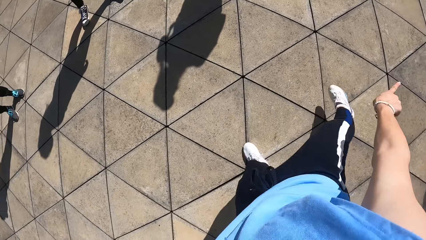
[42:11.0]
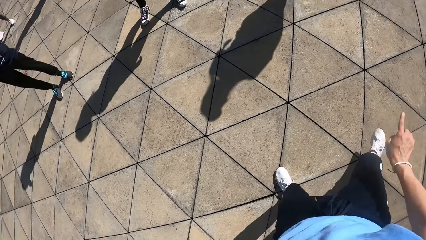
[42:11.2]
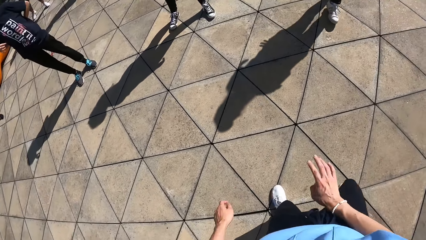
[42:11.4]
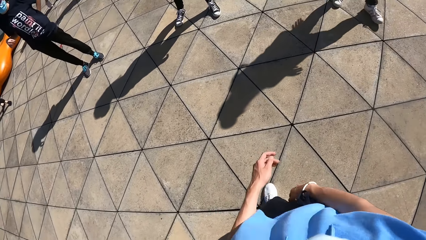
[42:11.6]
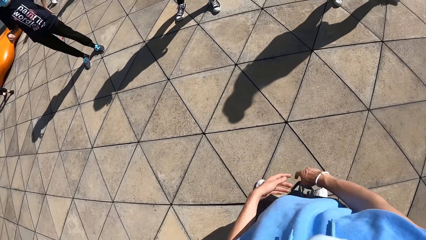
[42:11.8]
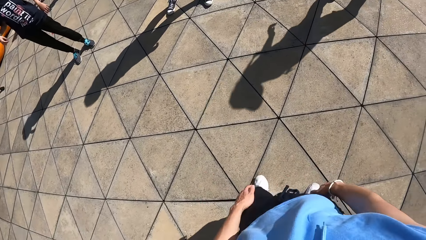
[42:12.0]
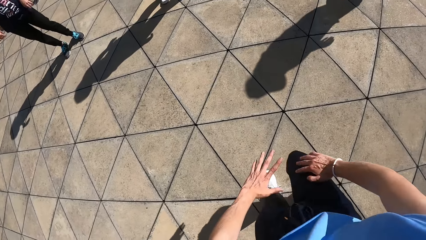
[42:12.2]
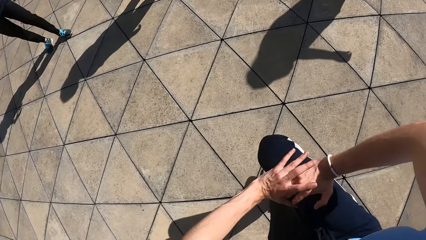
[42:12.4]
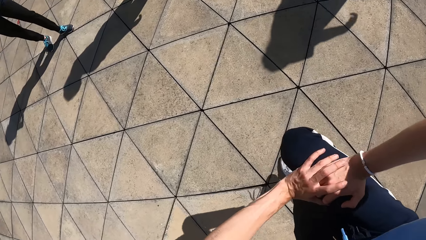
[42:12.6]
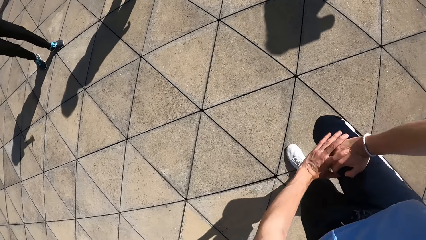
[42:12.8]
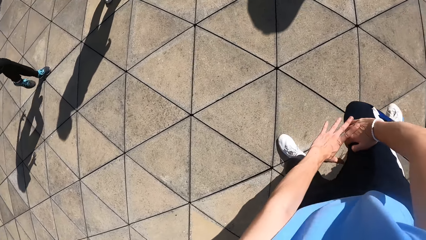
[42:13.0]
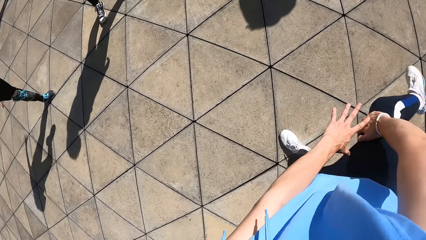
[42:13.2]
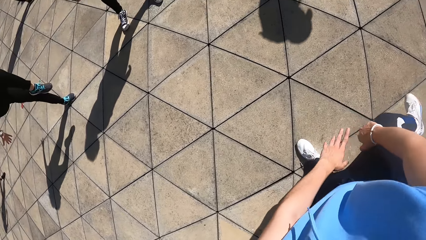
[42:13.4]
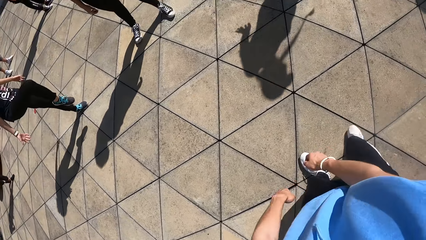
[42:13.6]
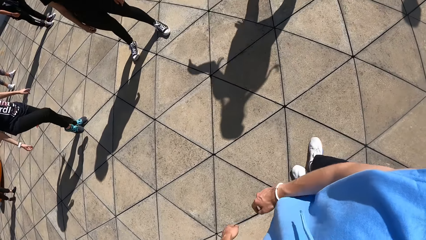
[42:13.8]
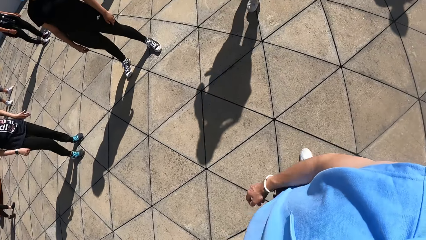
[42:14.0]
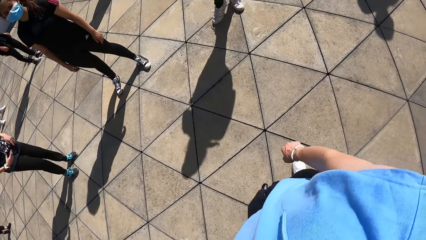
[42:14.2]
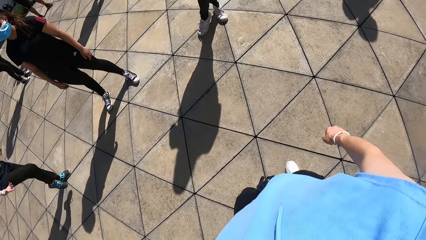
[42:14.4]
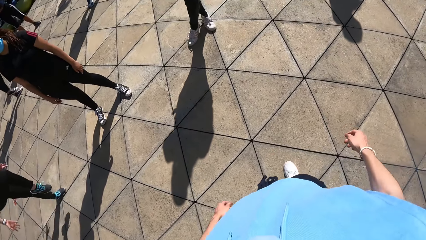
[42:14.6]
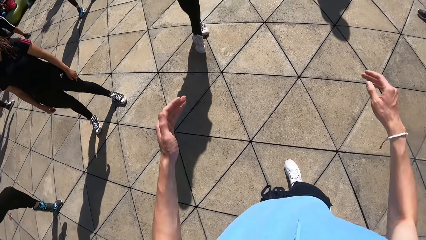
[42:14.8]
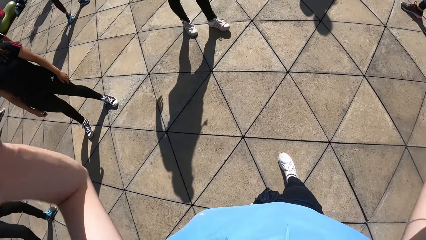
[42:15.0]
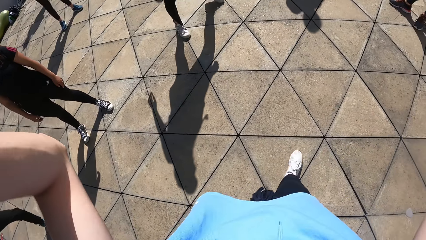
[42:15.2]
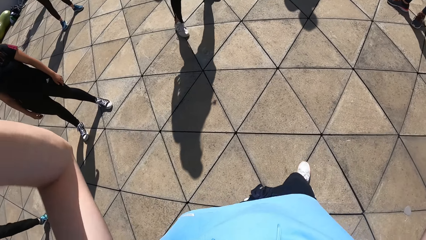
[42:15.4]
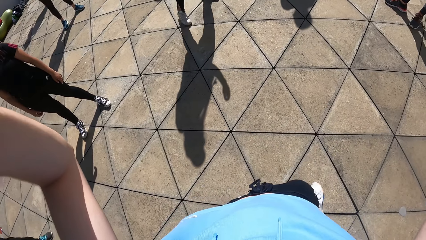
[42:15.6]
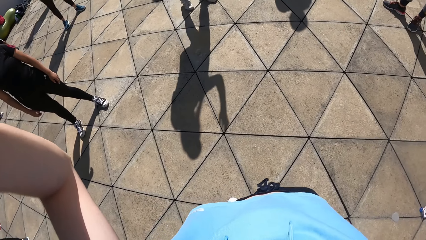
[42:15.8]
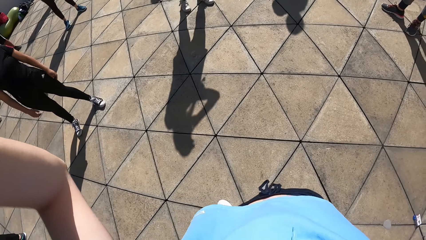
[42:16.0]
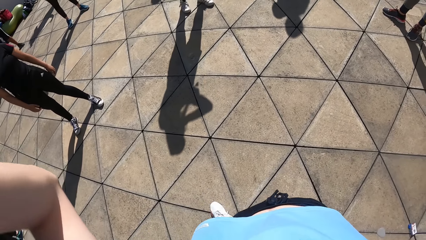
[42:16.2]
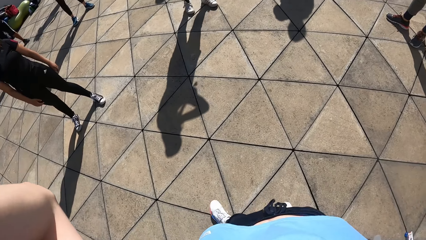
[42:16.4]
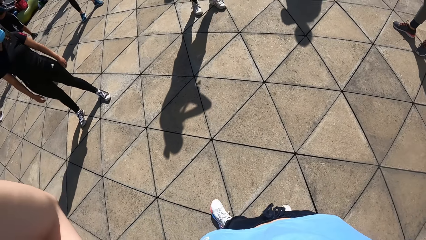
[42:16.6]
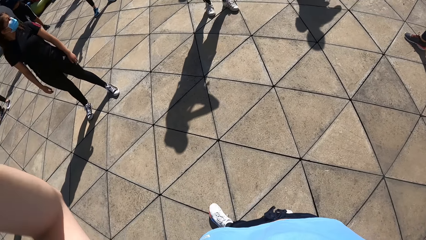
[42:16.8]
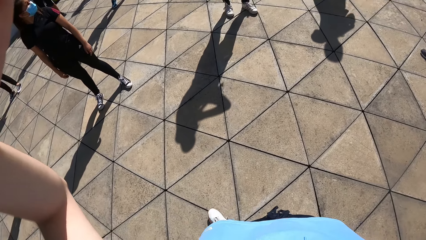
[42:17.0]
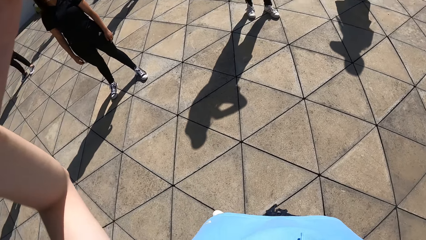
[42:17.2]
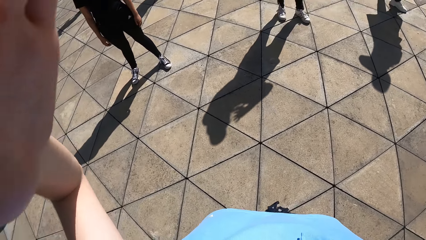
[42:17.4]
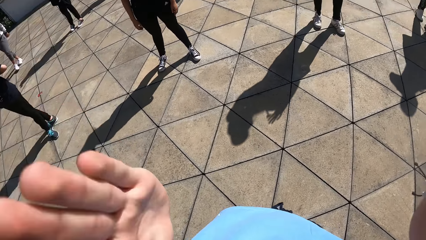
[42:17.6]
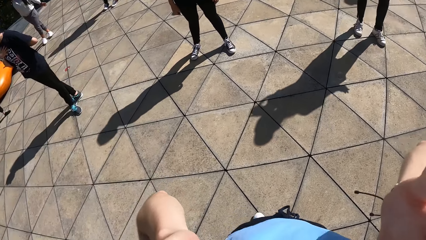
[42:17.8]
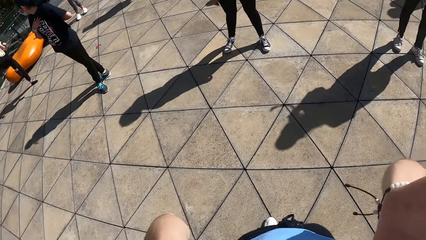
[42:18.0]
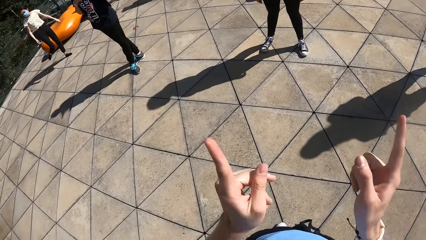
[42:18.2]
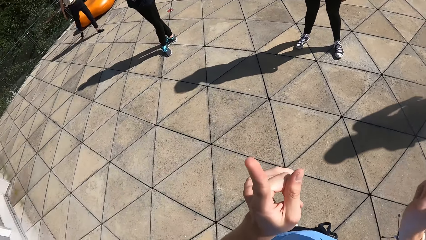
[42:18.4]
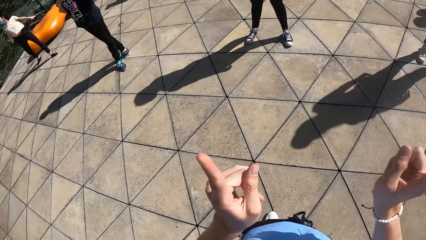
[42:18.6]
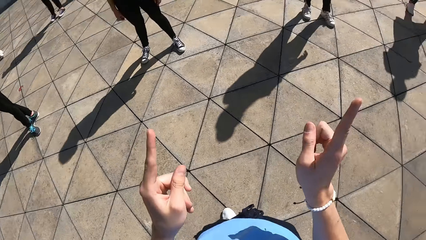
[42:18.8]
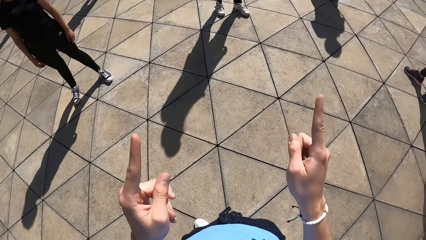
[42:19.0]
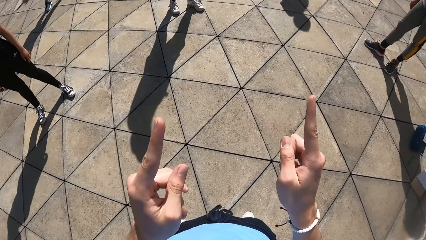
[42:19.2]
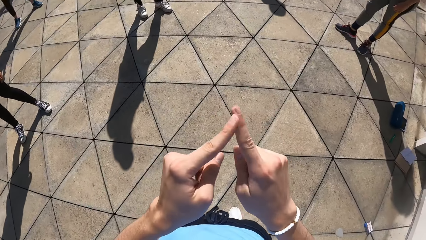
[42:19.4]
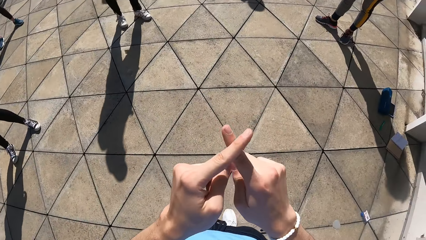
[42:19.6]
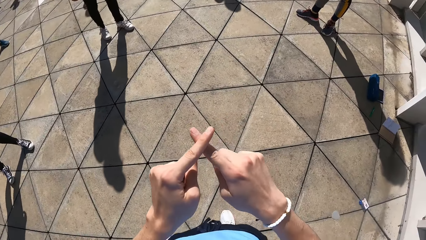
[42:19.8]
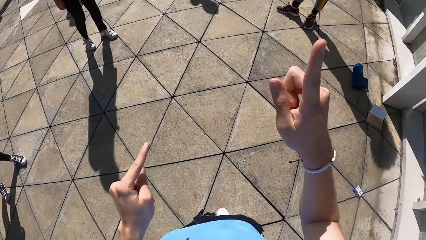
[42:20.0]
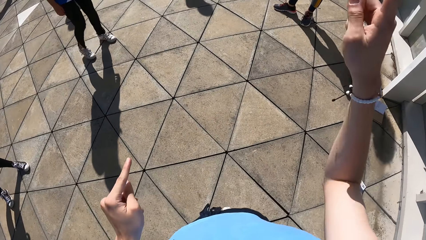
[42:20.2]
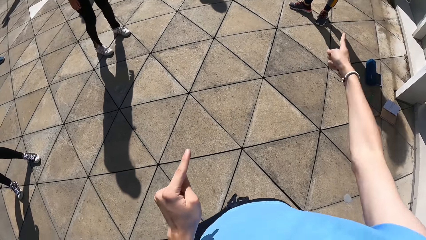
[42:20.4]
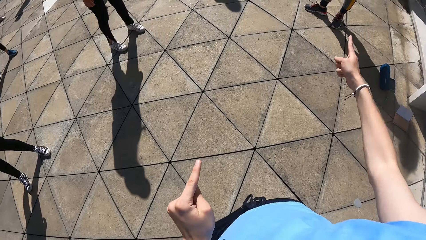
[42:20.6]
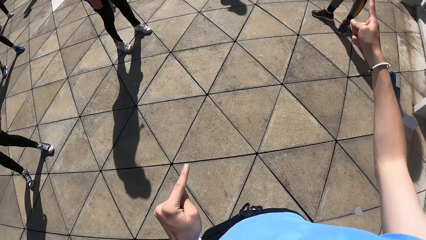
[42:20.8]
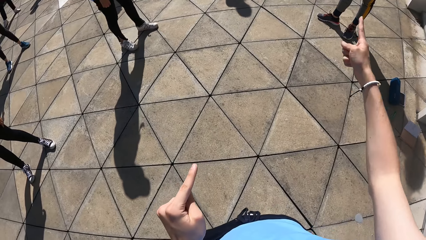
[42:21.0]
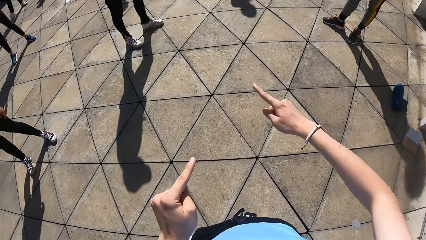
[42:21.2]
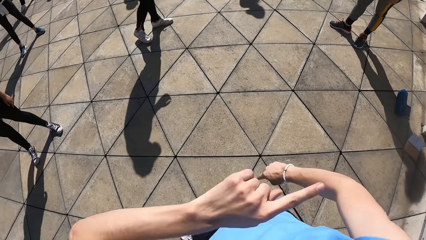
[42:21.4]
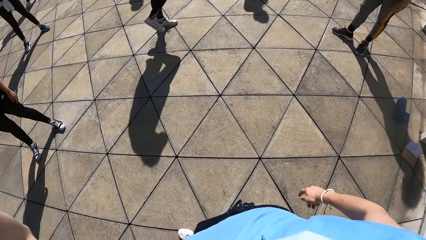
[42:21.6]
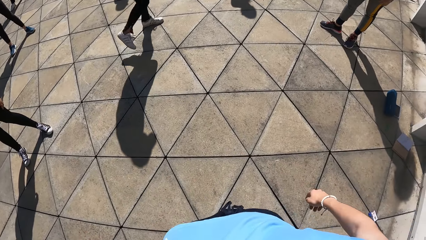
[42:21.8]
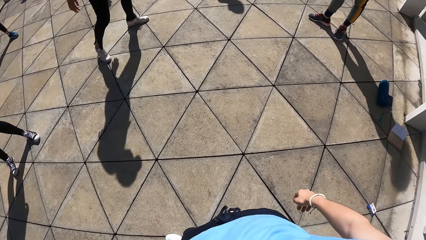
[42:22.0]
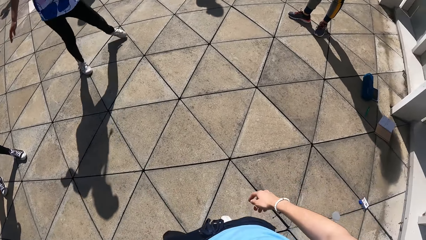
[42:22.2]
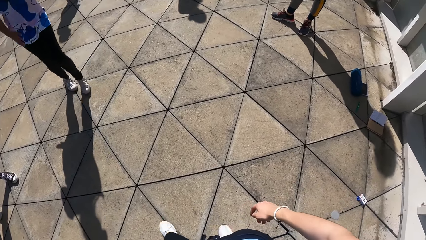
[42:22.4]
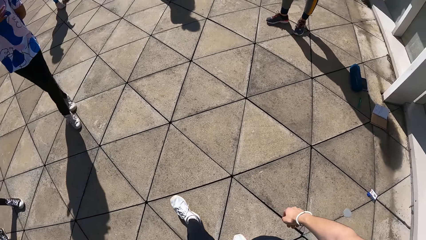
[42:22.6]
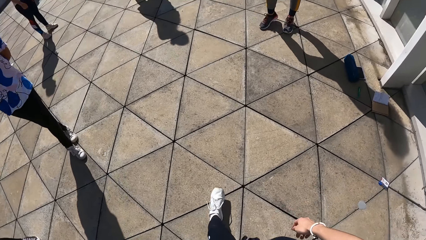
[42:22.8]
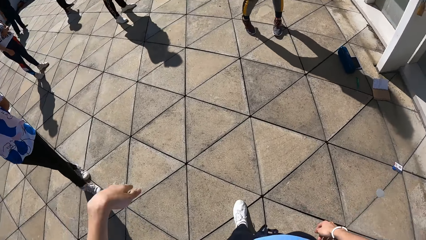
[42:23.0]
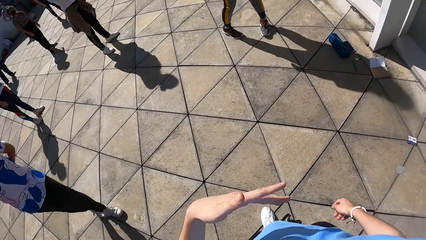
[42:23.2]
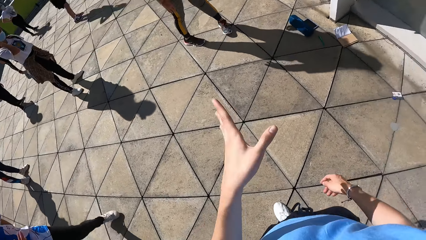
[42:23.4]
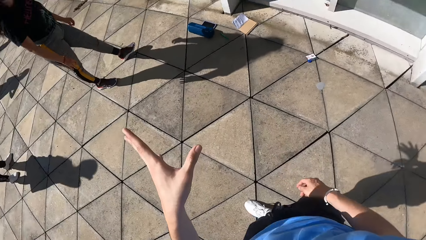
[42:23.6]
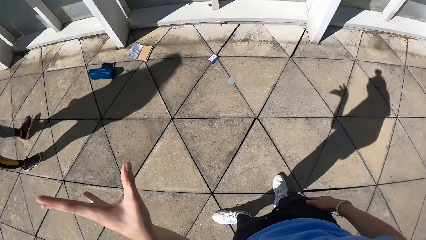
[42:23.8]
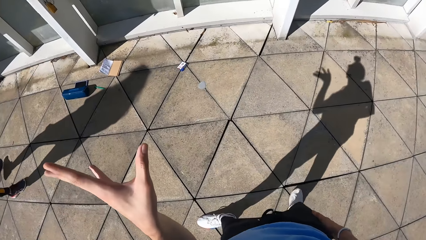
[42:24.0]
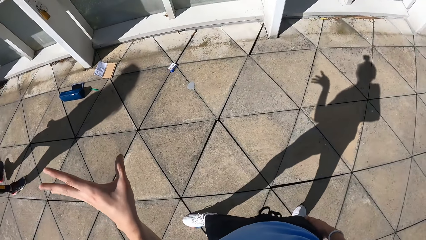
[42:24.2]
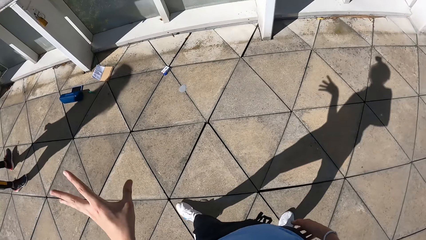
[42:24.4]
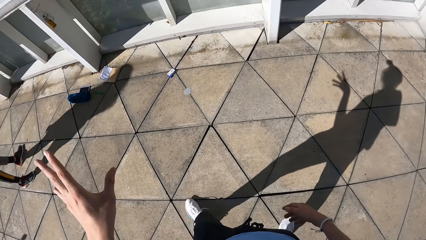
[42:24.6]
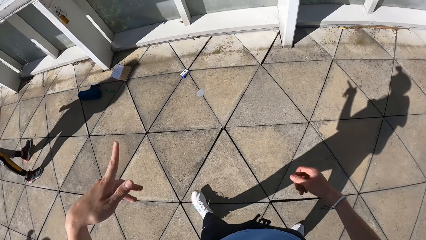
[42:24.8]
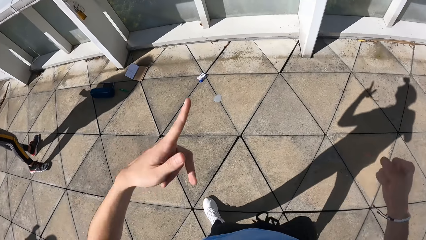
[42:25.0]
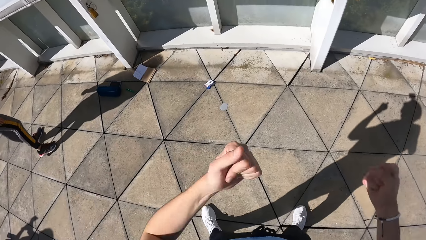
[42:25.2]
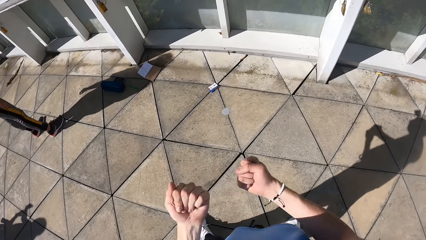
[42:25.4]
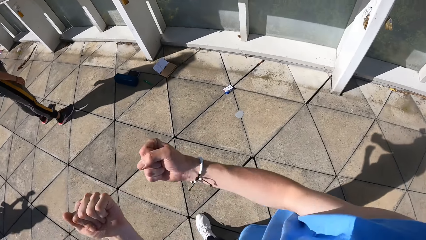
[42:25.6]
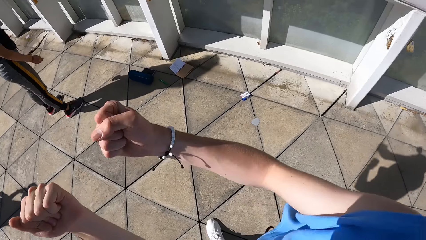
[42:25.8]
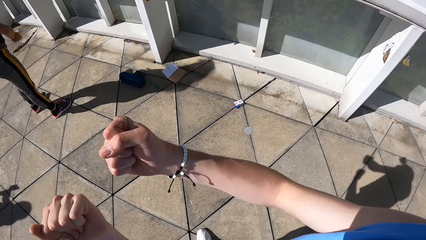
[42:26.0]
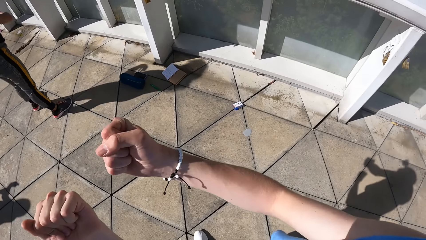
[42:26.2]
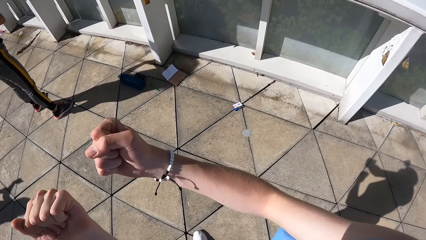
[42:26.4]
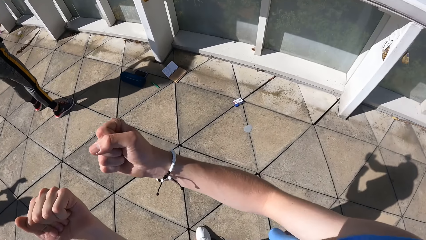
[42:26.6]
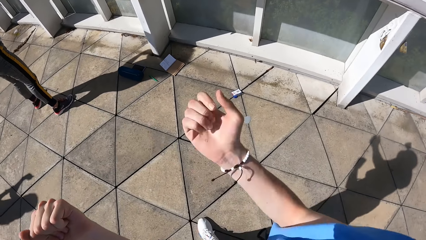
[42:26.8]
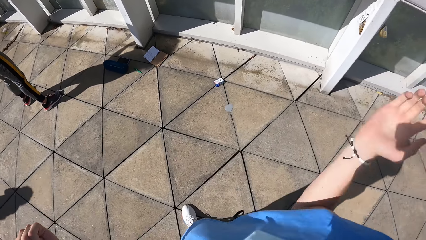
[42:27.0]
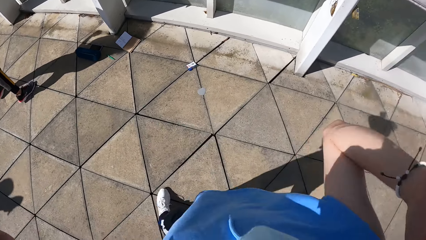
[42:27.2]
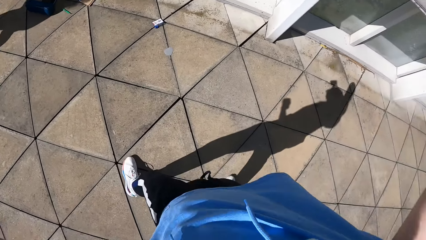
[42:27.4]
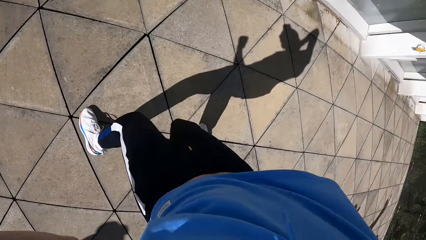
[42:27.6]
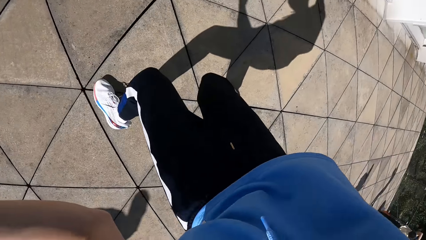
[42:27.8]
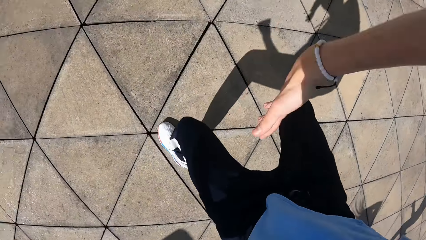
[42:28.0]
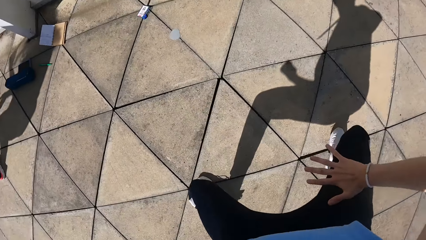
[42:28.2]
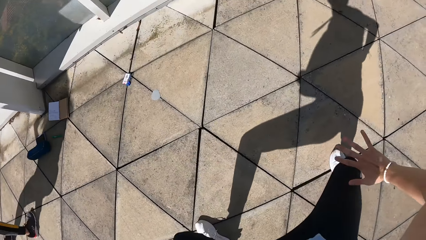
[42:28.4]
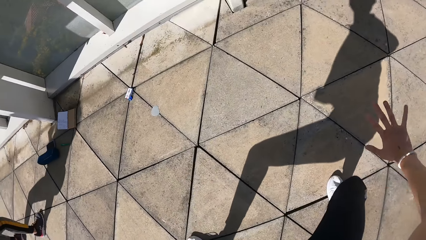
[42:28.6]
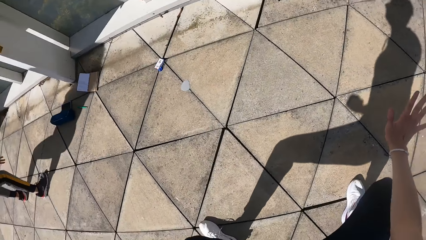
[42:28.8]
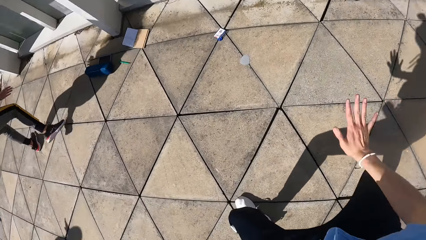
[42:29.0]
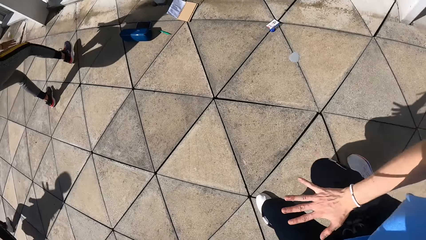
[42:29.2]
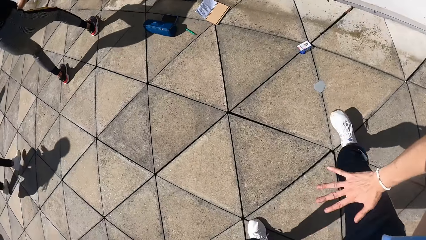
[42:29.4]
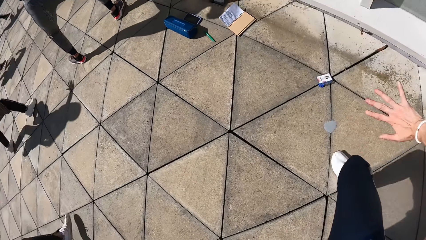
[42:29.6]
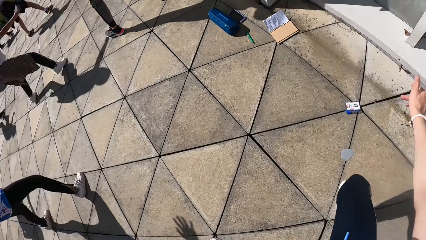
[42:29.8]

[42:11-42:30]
The camera wearer raises his right leg from the floor. He does exercise. He drops his right leg on the floor. He places both hands on his lap, raises his right leg from the floor. He pushes his right leg with both hands. The woman raises her right leg from the floor. The camera wearer removes both hands from his right leg. The woman drops her right leg on the floor and raises her right leg from the floor. The camera wearer sets the camera. He touches the camera with his hands. He removes both hands from the camera. He demonstrates to a group of people. He moves his hands. He moves both hands to the side. He does exercise. He moves his right hand over his head.
